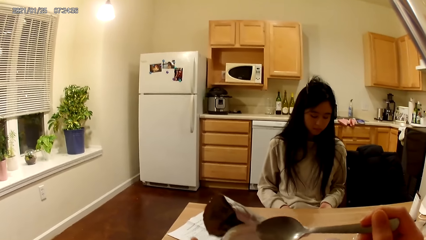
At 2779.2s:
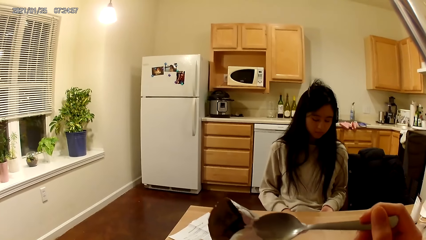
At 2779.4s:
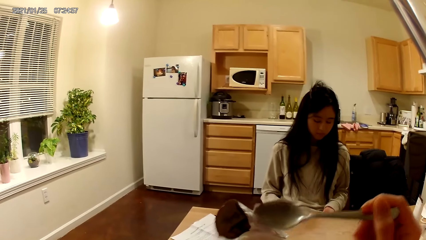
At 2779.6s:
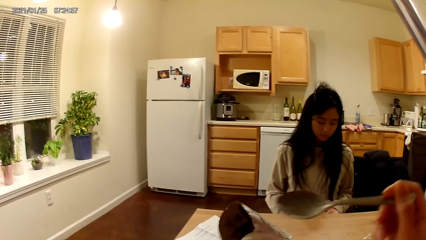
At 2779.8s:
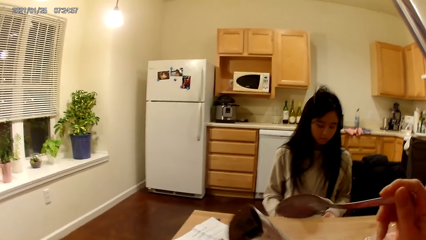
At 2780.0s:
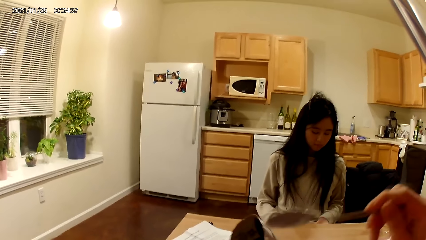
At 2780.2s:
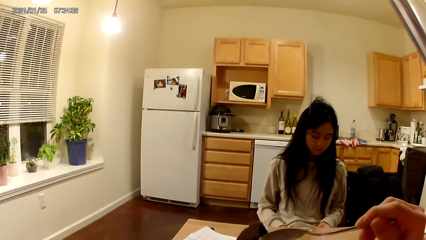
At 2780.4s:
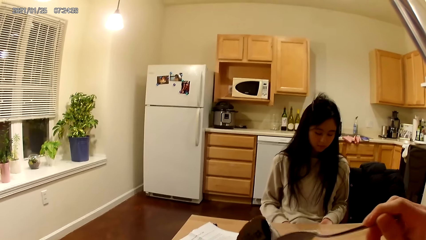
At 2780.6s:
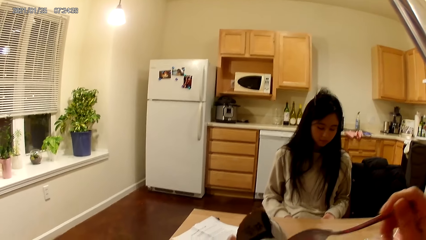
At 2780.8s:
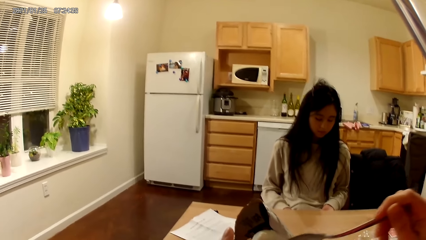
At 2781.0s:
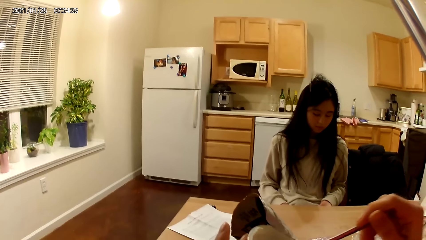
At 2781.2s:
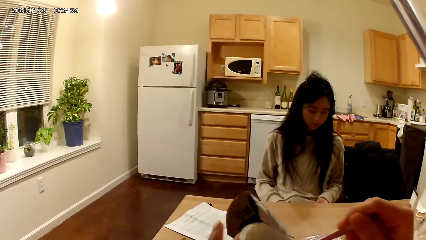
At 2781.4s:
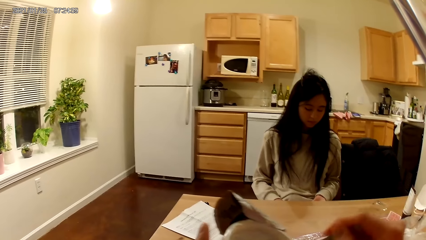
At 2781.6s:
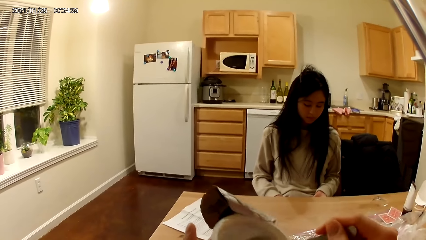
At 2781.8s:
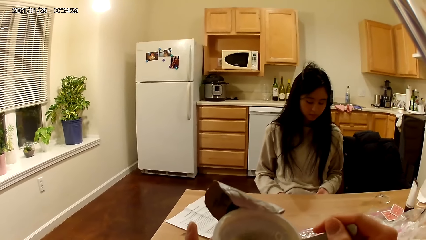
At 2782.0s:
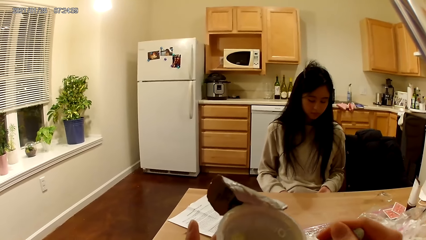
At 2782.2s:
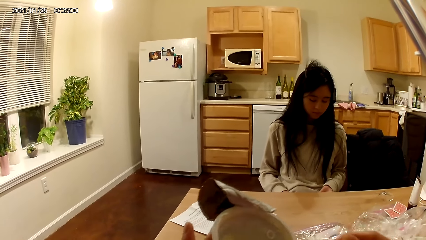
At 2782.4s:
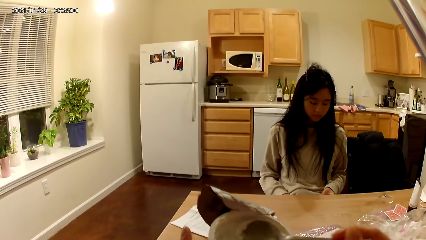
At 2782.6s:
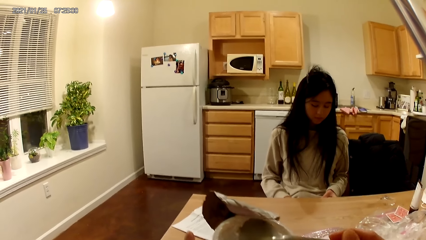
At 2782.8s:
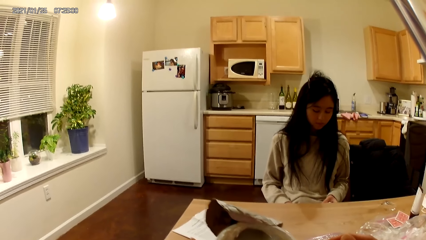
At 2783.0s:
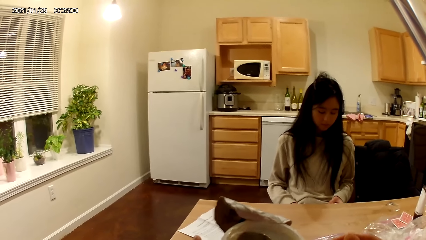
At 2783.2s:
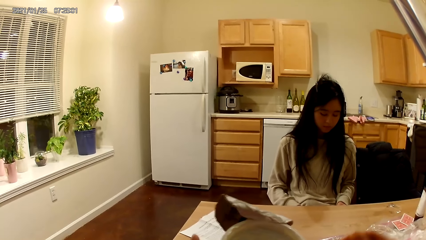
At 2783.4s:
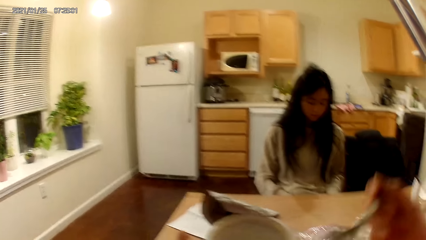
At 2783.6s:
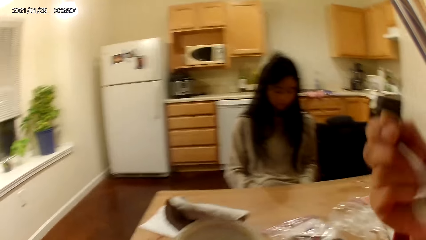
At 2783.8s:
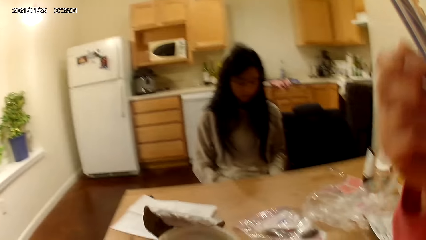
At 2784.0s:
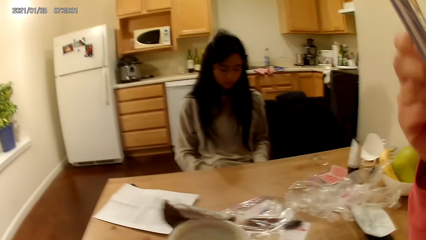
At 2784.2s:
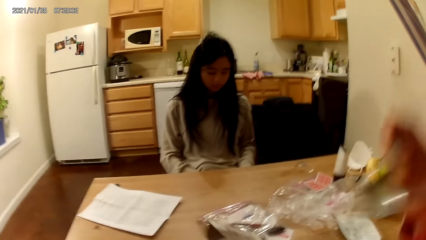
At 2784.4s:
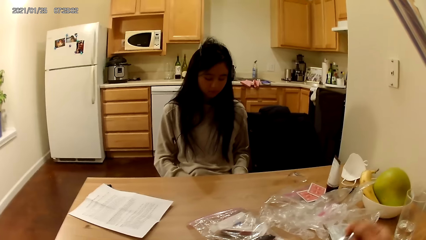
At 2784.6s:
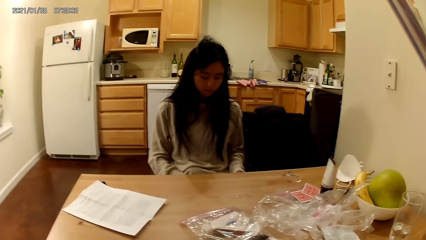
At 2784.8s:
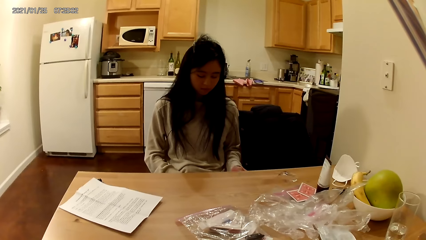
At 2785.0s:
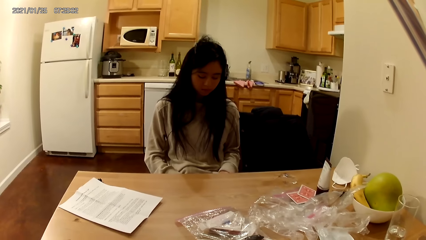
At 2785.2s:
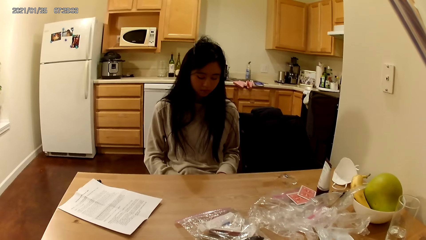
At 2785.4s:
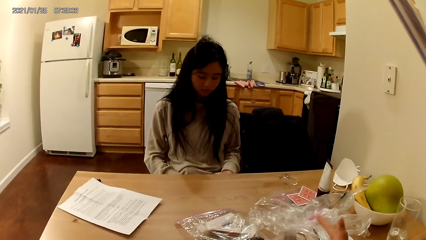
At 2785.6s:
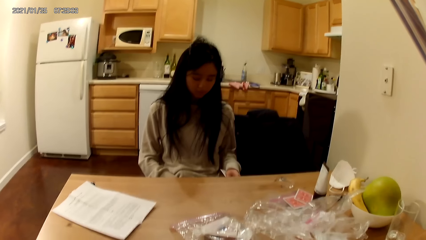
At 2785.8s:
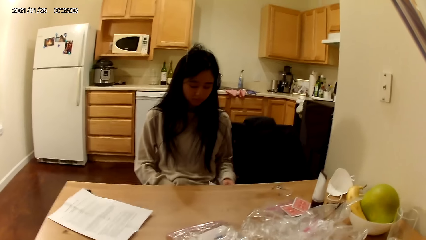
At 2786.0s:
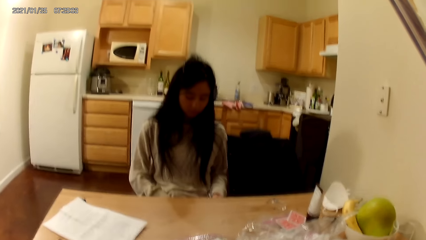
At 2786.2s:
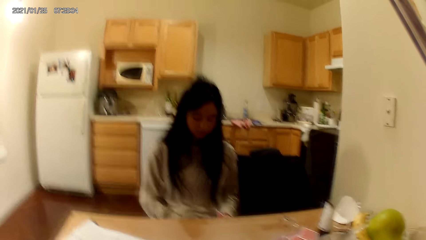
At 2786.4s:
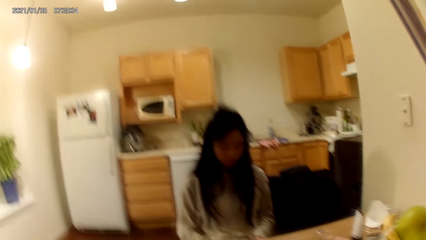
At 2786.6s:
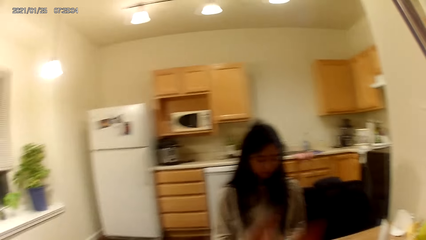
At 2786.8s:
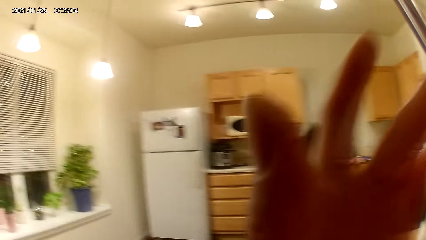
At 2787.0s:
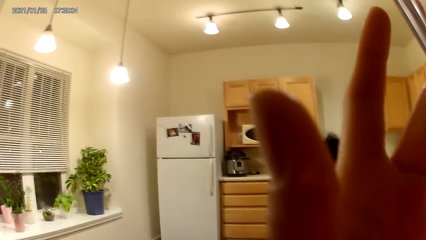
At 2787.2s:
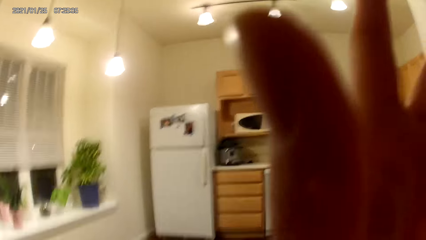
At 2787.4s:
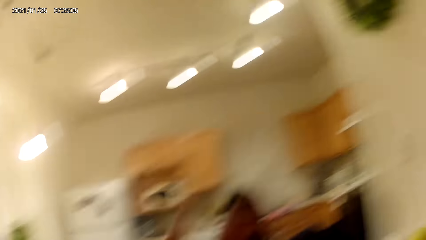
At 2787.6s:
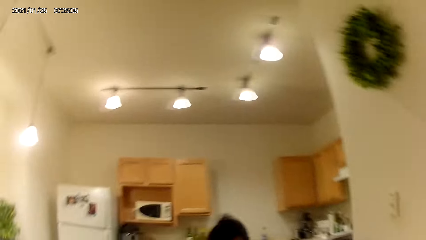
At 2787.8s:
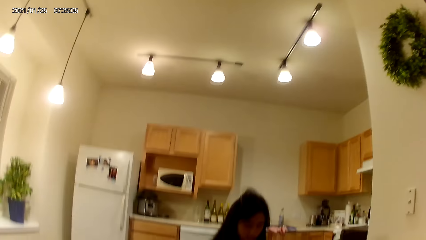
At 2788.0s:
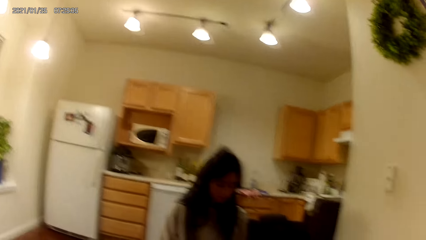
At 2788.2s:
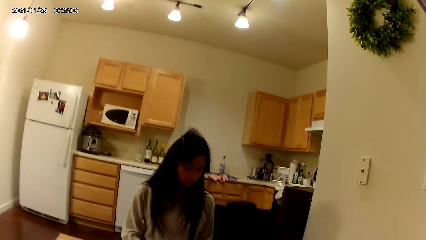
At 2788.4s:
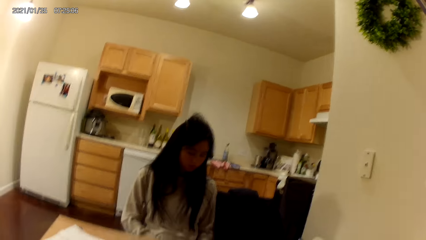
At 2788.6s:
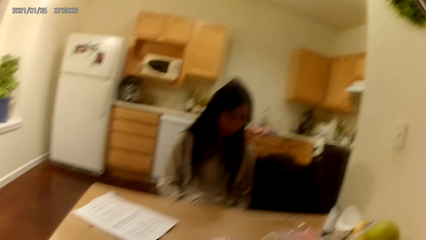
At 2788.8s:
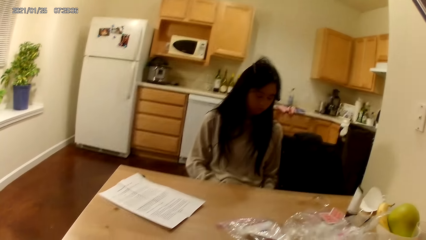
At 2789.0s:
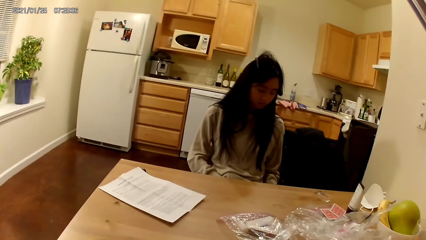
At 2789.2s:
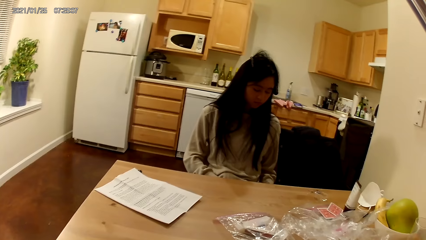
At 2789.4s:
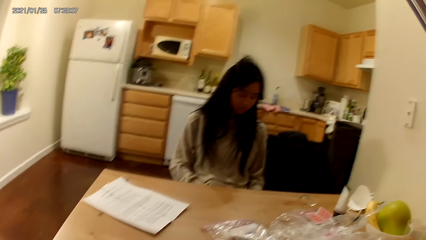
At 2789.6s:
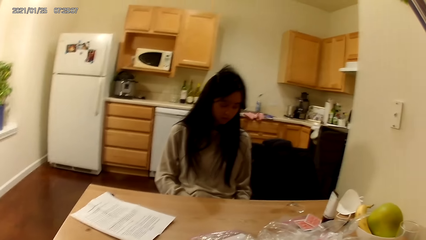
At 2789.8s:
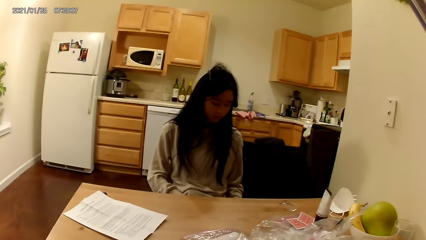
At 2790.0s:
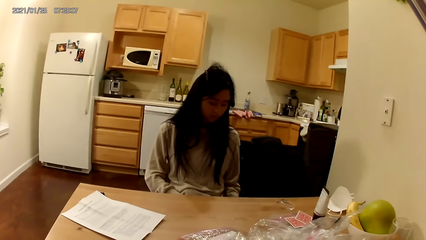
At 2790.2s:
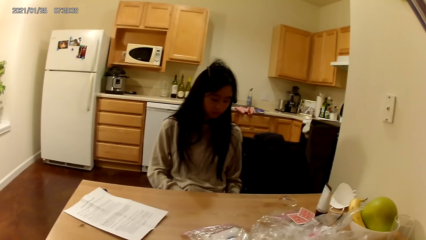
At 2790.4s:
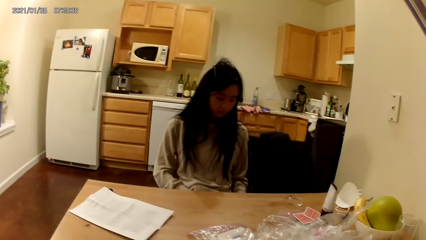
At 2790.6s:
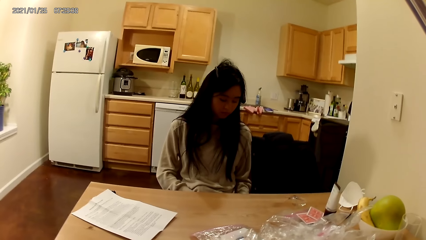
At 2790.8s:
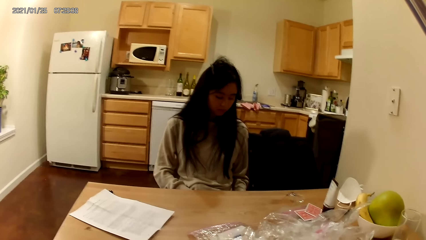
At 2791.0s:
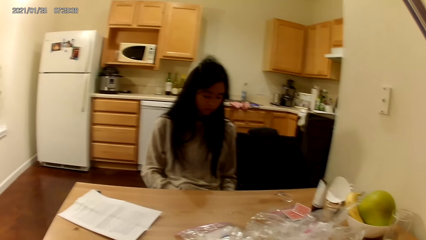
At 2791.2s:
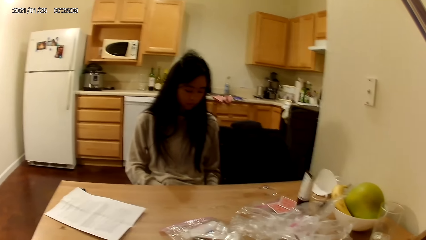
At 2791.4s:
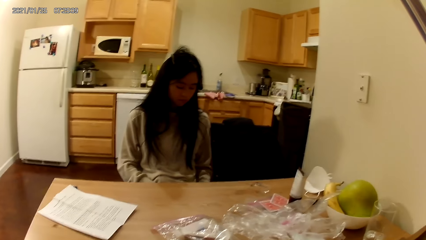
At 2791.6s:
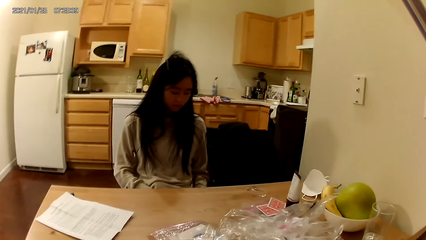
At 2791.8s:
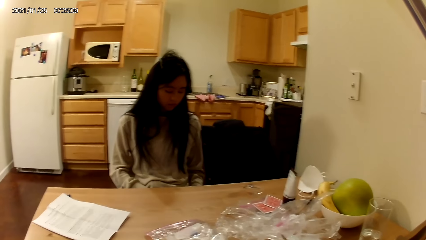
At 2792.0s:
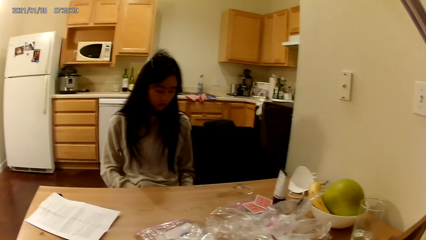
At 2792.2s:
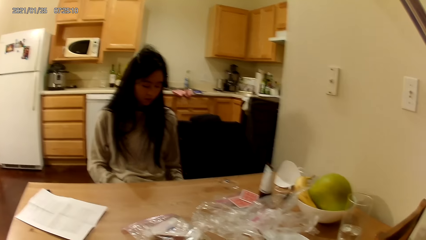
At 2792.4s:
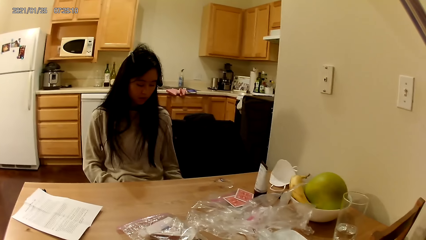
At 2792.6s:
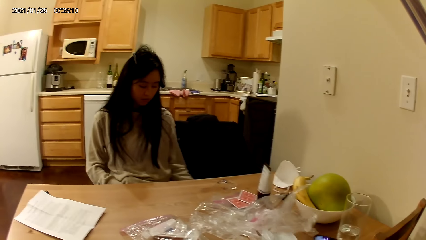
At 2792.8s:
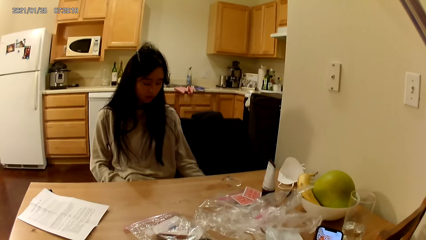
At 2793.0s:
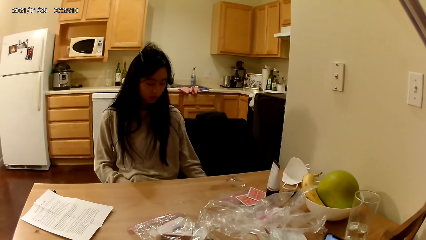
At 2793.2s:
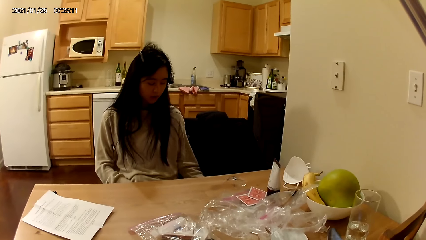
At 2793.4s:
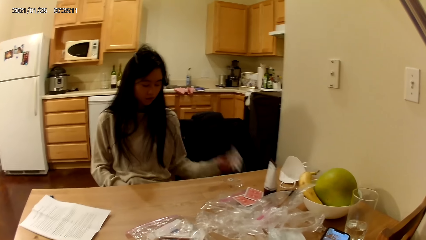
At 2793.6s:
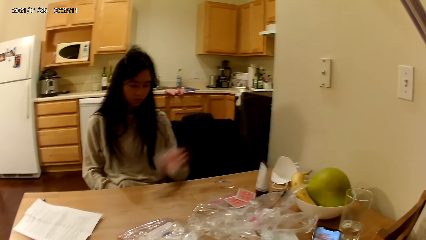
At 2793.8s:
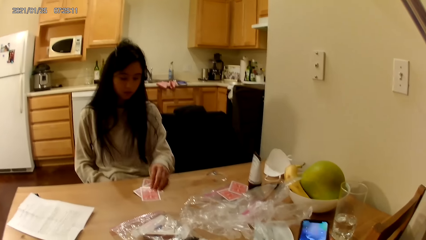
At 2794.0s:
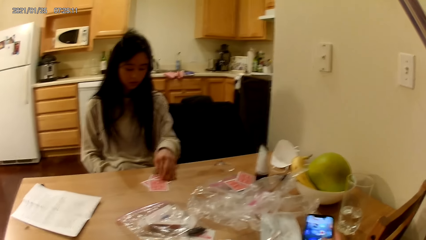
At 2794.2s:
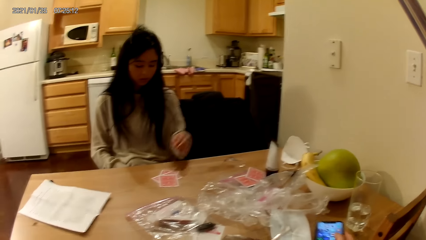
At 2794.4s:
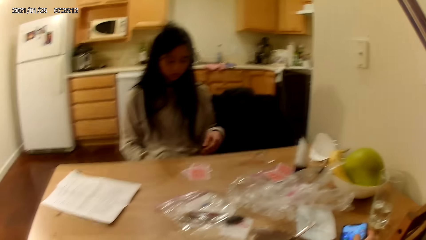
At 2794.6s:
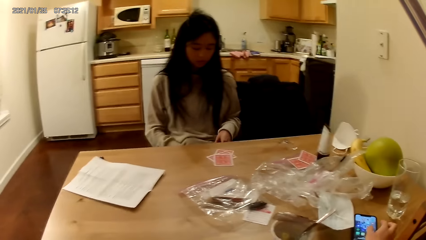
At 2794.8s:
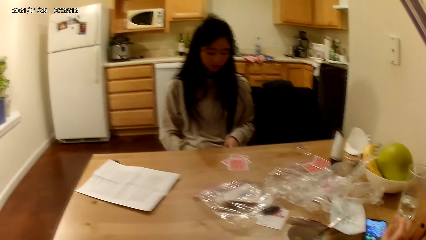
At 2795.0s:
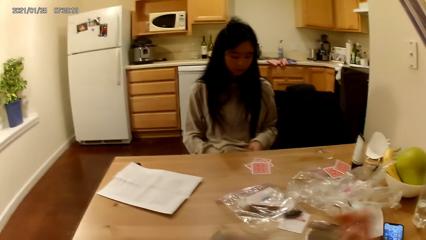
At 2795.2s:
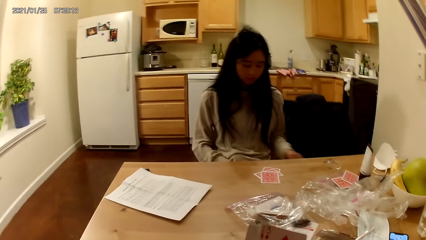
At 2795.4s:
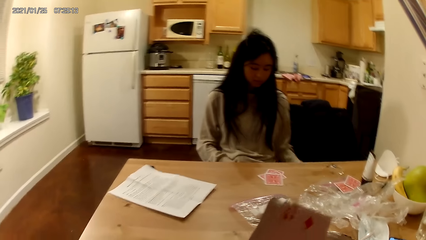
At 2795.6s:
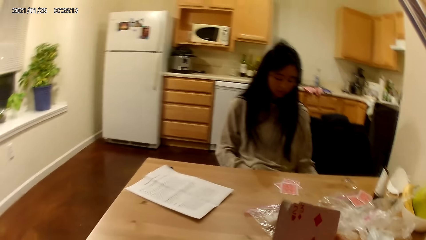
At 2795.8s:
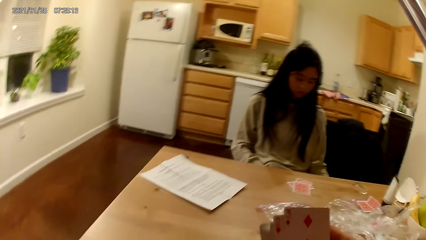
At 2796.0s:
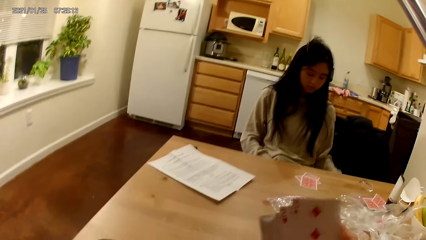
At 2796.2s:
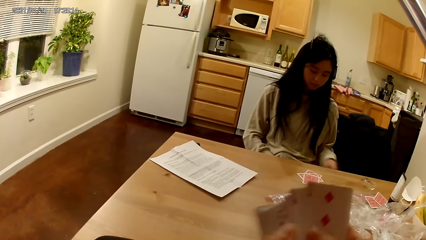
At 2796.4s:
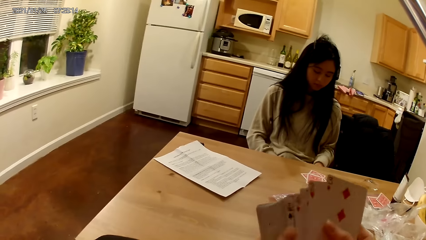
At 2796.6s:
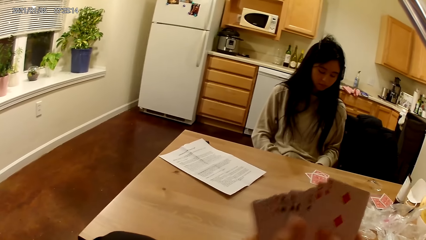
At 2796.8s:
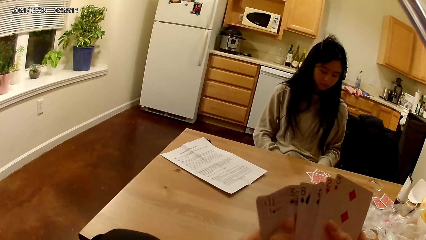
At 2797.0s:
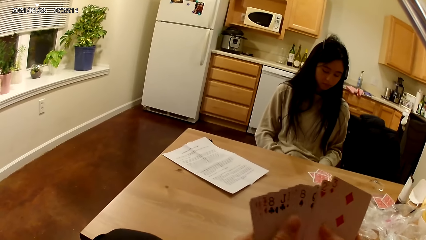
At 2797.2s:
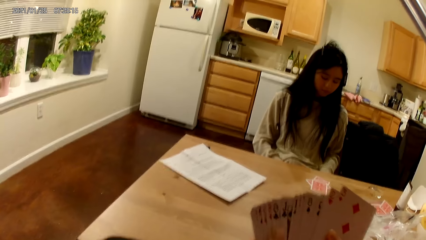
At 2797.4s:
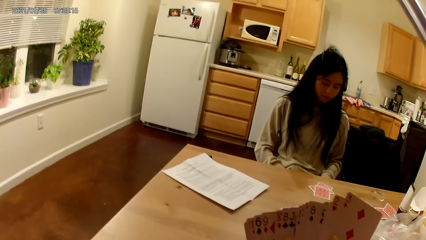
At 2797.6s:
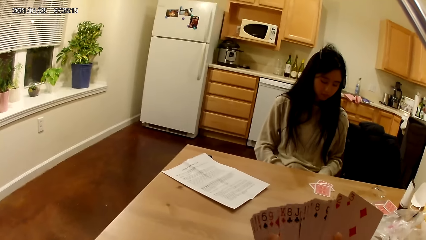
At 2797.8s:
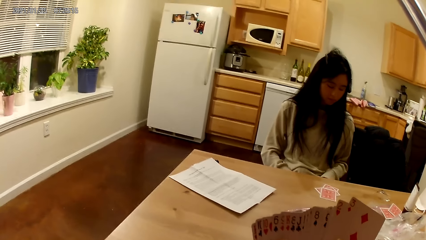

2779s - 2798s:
The camera wearer scoops food. She scoops food again. She eats the food. She raises her left hand towards her face. She lowers her left hand. She looks around. She operates the phone. The woman places three cards on the dining table with her left hand. The camera wearer drops the phone. She spreads the cards and shuffles the cards in her hands. The woman shuffles the cards in her hands.
